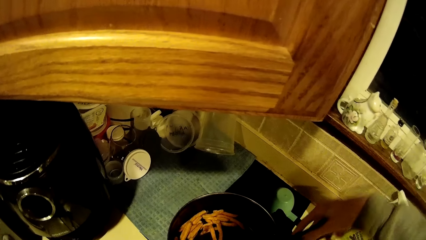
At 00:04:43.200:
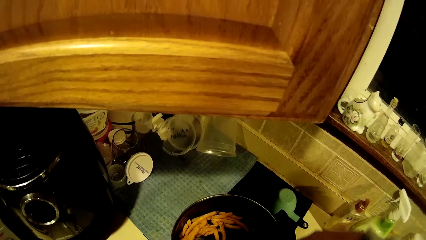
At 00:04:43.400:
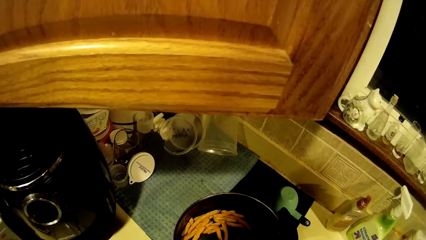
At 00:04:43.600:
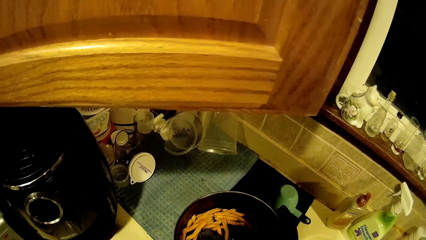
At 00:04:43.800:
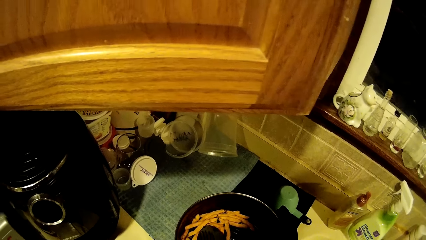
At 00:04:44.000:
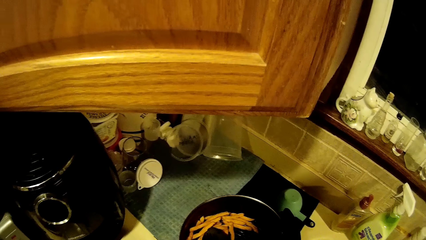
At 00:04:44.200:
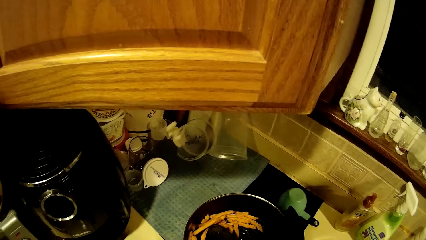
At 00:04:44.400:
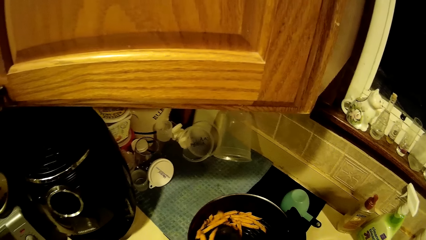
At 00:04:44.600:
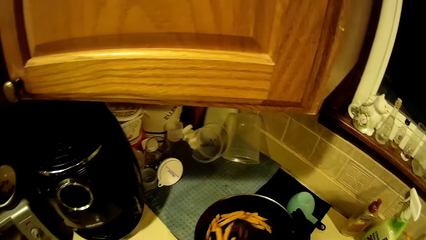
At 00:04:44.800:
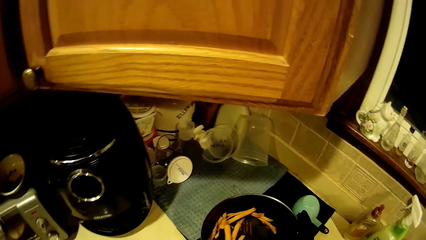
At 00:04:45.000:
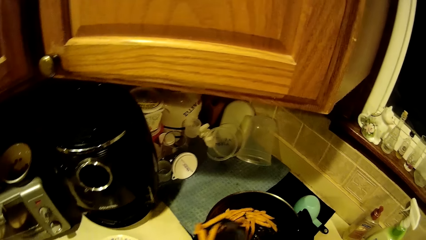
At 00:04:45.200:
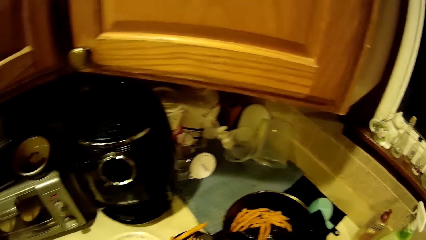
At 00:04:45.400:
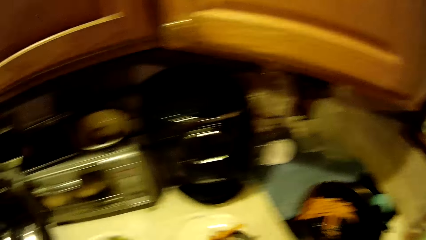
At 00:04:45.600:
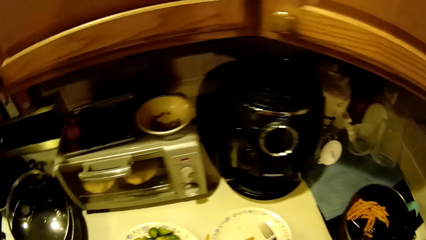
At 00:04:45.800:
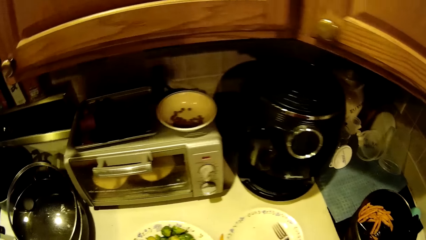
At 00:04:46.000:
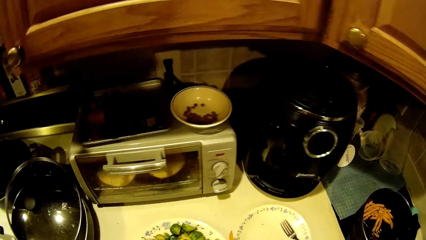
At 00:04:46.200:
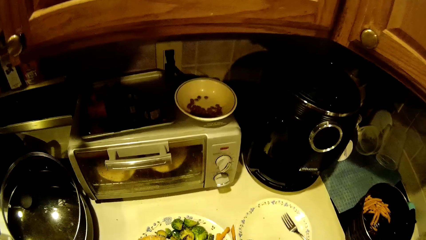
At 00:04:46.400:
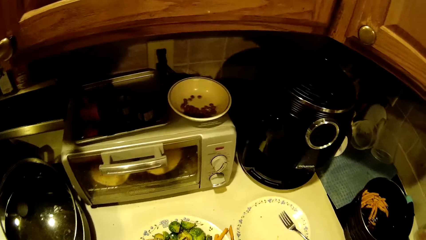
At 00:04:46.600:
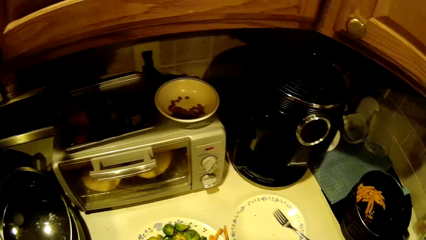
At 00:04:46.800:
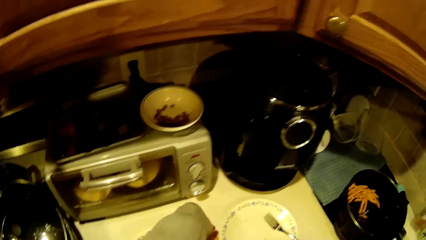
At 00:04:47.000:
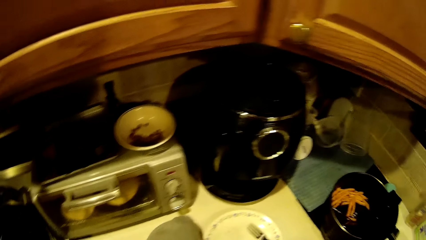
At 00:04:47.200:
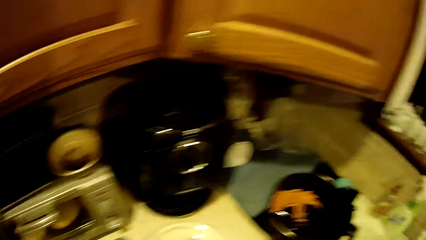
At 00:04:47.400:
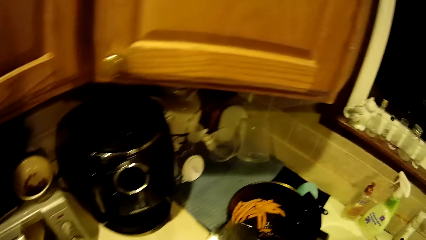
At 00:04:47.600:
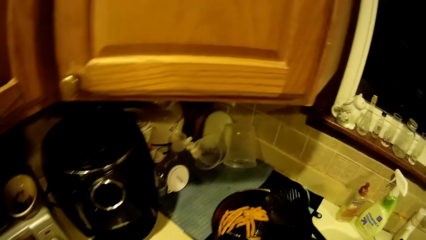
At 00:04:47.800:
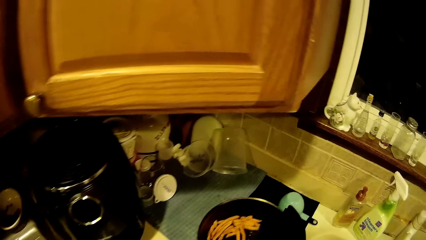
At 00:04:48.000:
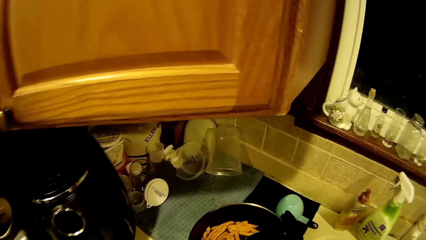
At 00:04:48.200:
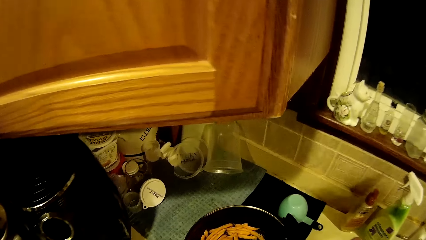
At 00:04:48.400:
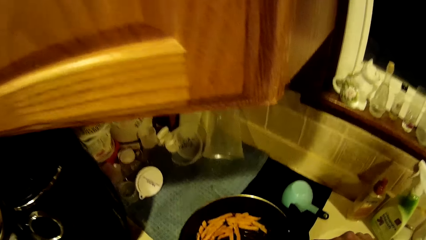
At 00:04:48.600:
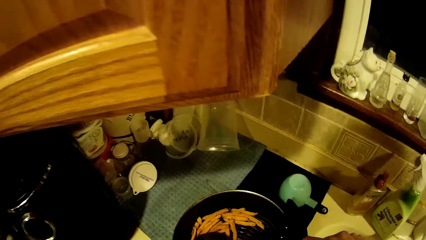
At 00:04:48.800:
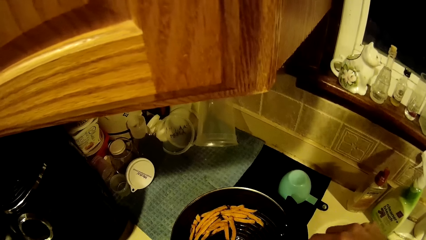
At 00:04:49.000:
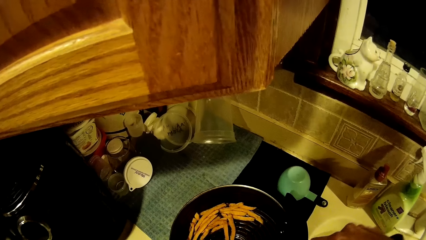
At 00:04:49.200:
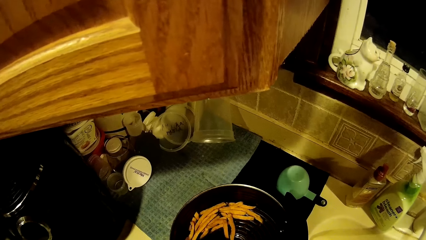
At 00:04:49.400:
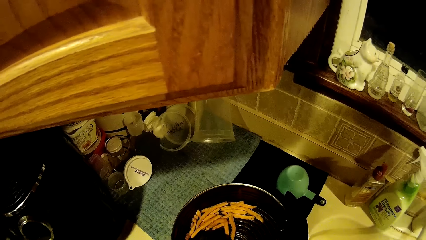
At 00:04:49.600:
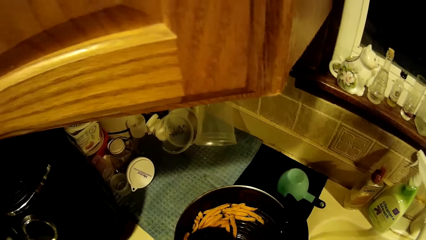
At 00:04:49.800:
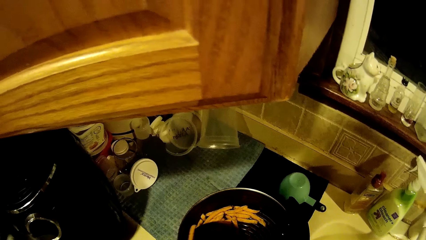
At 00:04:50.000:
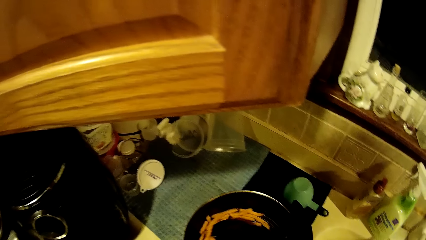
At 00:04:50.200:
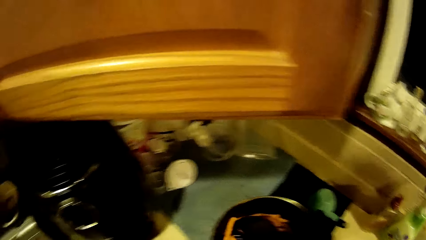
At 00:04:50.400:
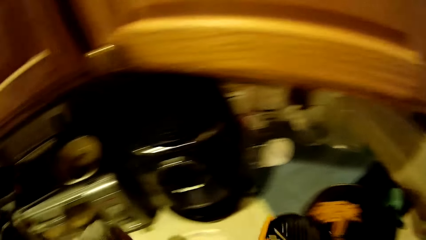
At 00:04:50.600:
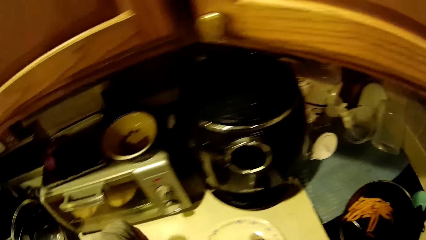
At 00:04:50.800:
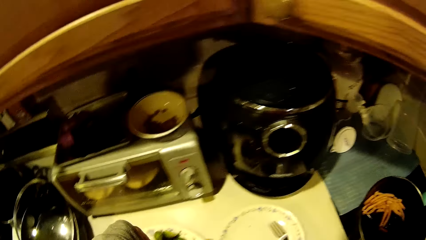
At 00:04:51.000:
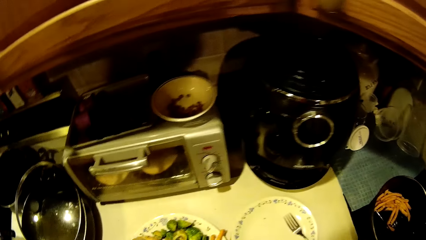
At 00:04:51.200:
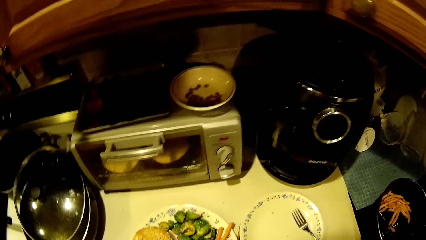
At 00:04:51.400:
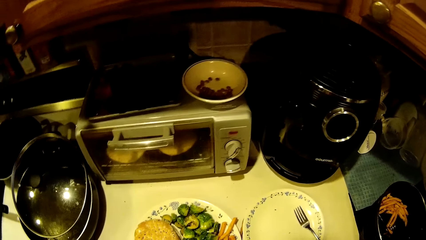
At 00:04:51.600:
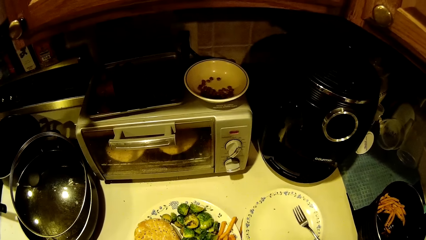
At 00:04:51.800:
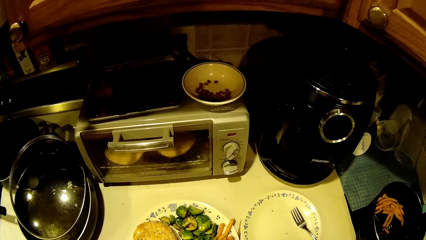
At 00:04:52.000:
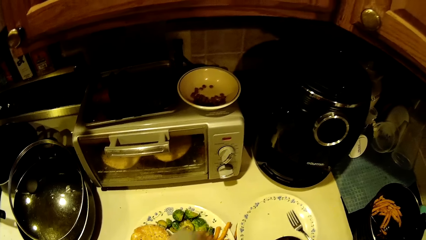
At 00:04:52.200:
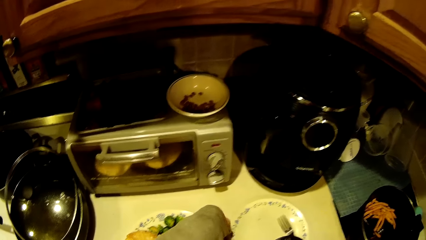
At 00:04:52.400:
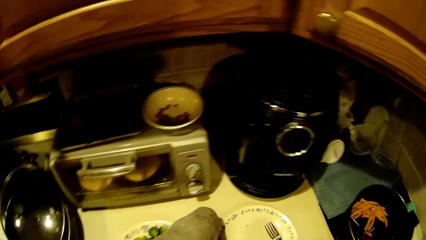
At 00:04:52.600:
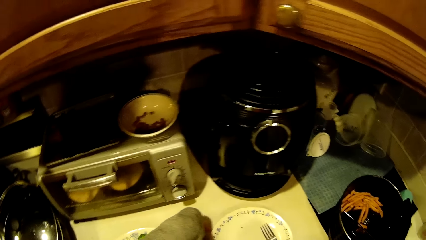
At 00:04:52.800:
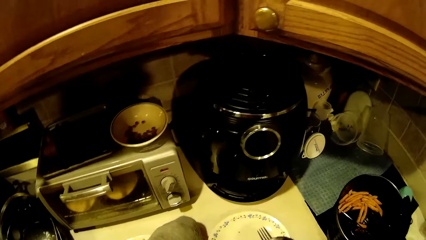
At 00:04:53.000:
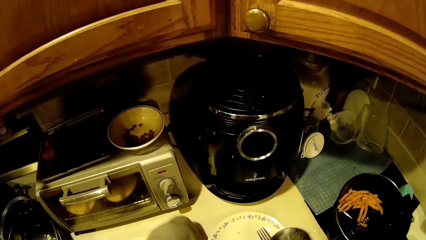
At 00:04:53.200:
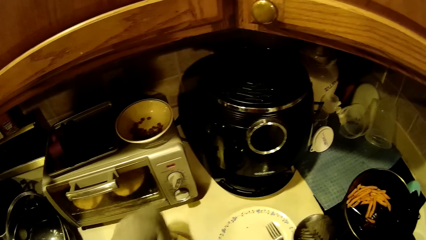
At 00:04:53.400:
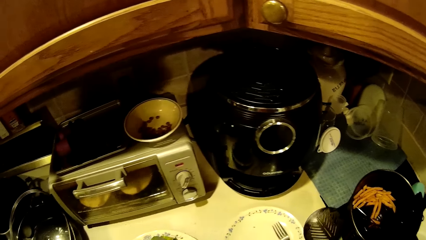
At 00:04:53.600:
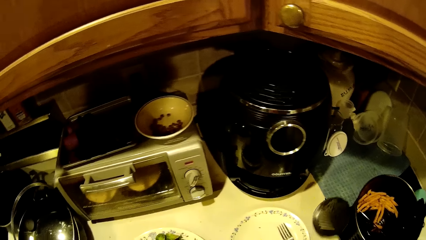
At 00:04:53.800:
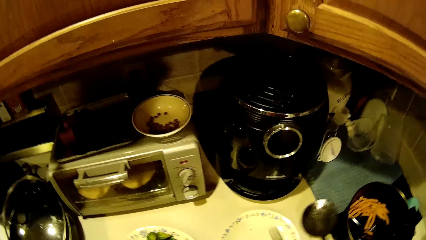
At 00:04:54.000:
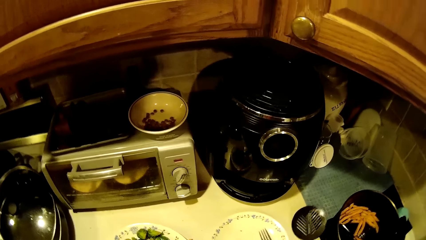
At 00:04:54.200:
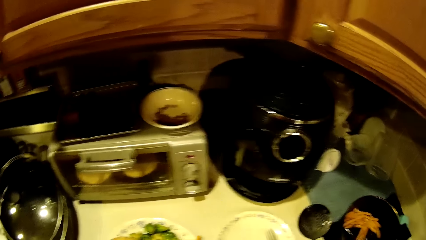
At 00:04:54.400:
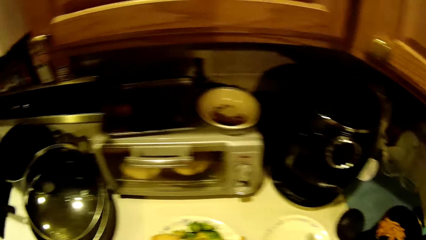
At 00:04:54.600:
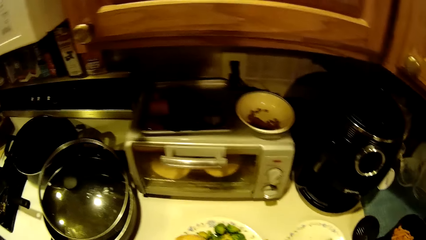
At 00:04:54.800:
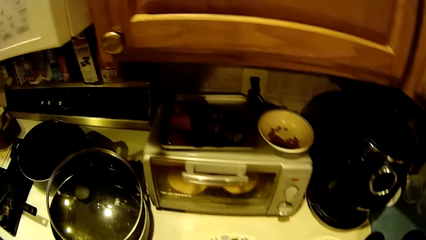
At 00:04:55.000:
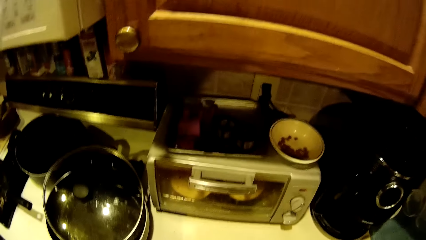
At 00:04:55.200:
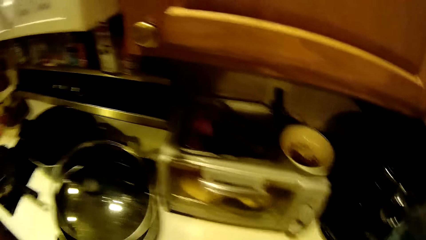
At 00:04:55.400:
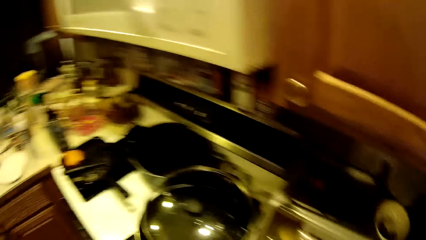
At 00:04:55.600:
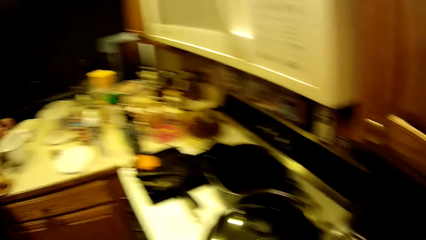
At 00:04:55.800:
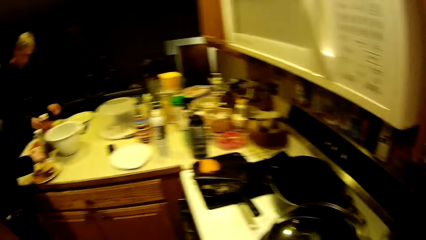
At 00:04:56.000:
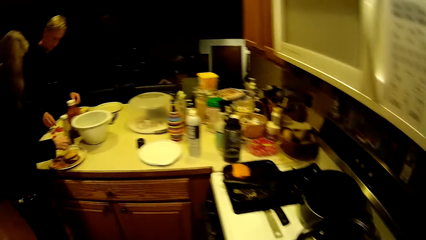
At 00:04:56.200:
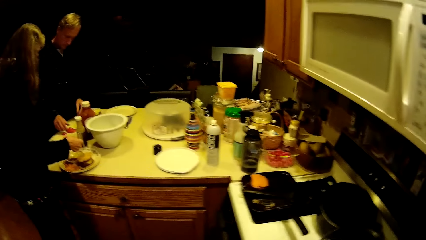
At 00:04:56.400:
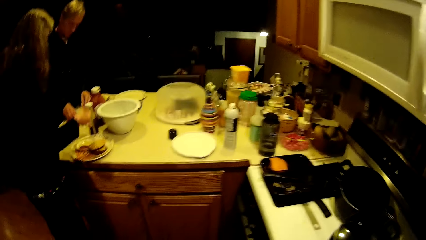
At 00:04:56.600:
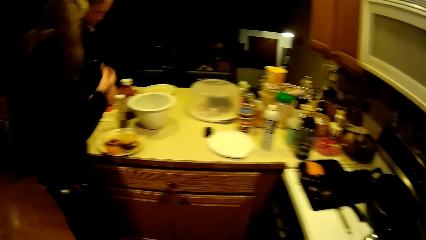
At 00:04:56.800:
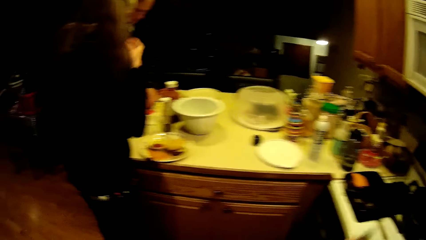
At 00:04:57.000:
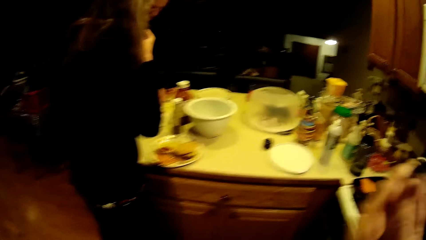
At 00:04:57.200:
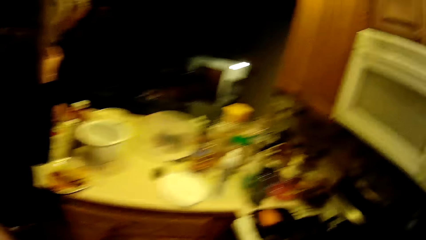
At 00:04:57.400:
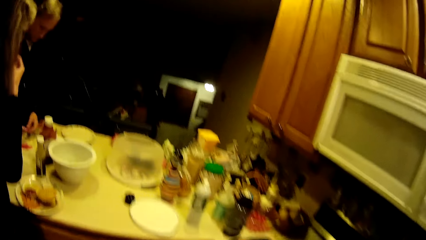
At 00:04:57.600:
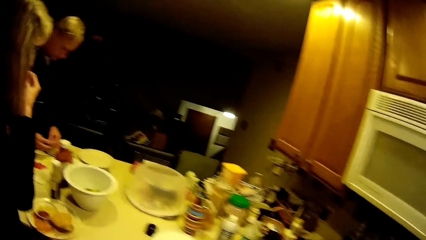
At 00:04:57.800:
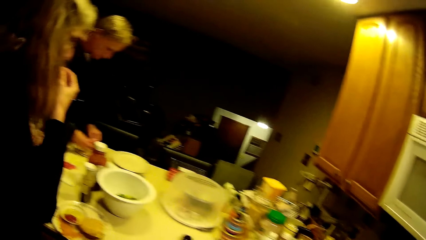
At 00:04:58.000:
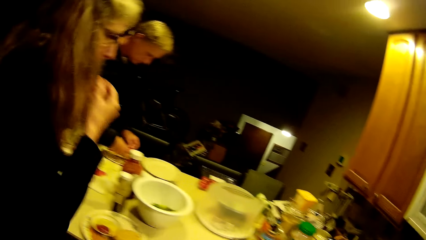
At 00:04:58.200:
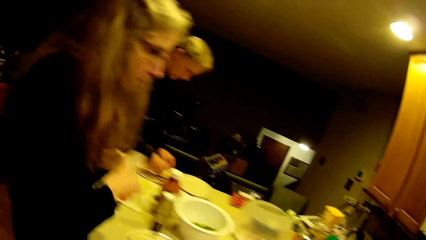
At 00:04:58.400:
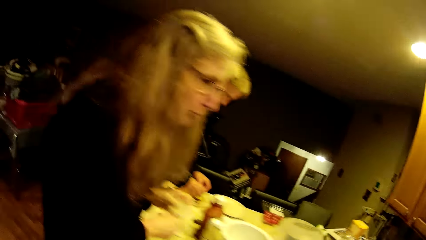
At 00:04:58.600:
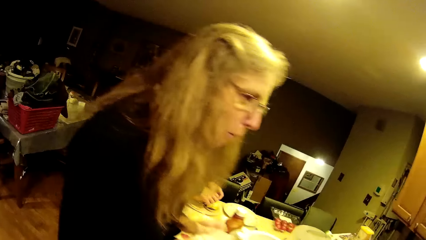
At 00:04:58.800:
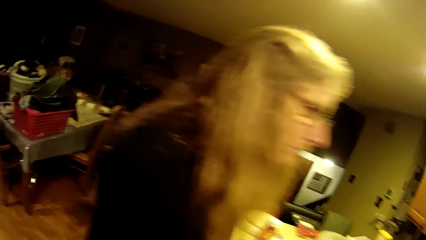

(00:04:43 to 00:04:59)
The camera wearer packs French fries from the pan with the perforated serving spoon. They pour the French fries in their dishware. They pack French fries from the pan with the perforated serving spoon. They pour the French fries in their dishware. They drop the perforated serving spoon on the slab. A man and a lady eat on the slab. The camera wearer walks around.
